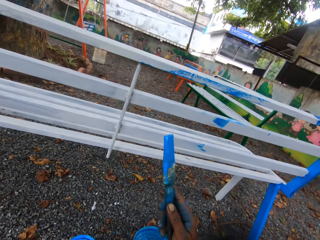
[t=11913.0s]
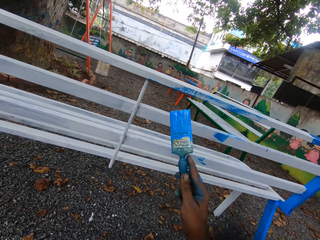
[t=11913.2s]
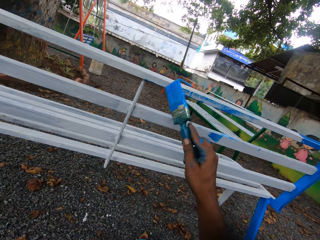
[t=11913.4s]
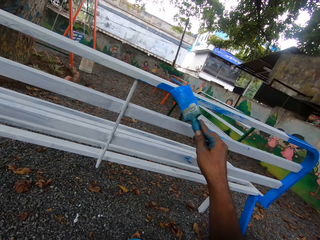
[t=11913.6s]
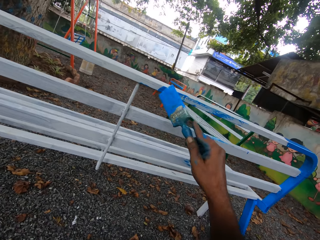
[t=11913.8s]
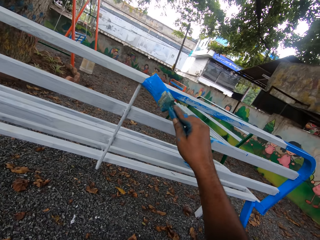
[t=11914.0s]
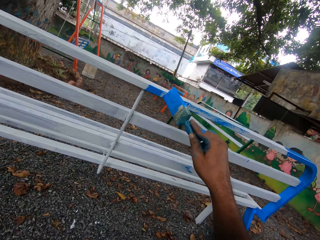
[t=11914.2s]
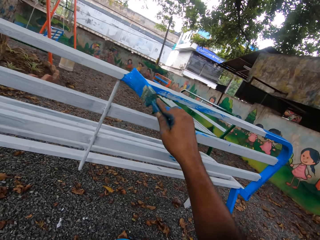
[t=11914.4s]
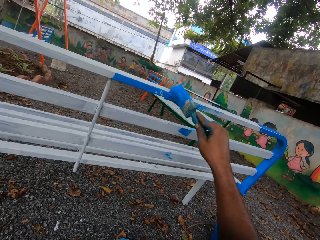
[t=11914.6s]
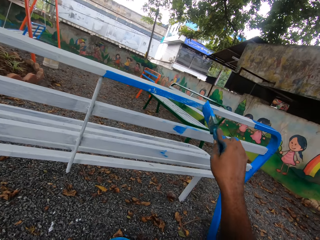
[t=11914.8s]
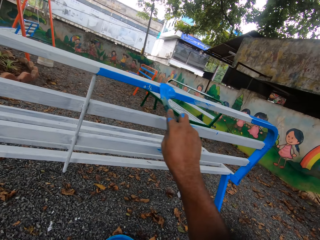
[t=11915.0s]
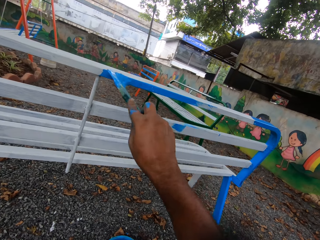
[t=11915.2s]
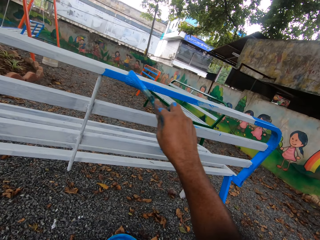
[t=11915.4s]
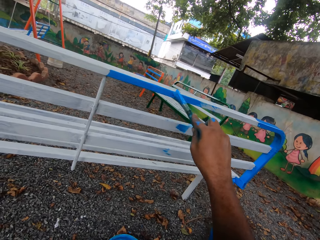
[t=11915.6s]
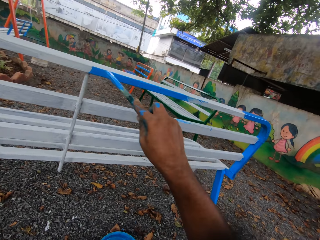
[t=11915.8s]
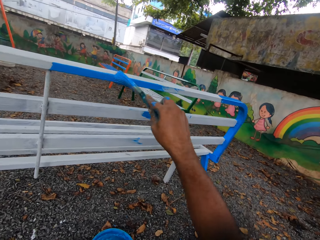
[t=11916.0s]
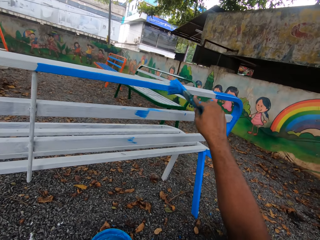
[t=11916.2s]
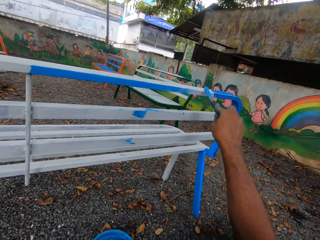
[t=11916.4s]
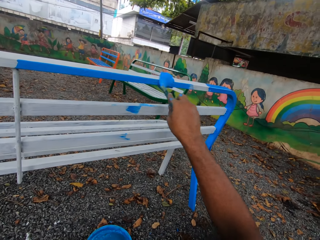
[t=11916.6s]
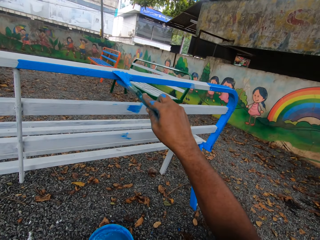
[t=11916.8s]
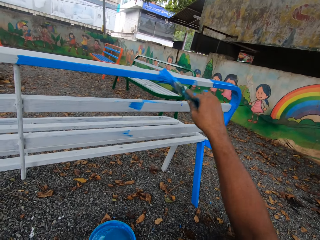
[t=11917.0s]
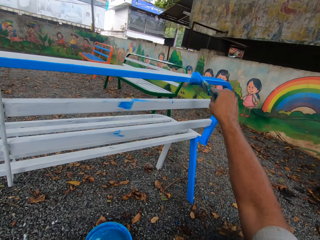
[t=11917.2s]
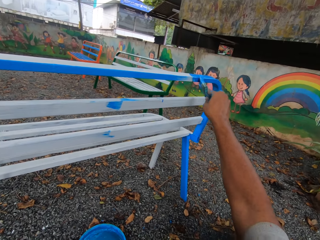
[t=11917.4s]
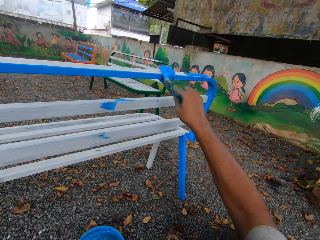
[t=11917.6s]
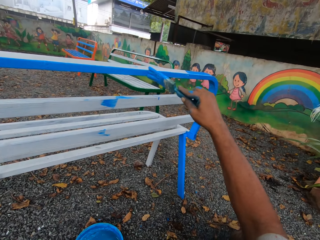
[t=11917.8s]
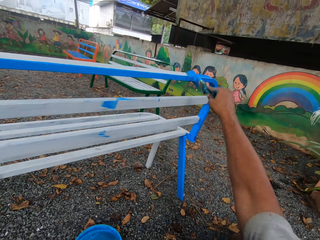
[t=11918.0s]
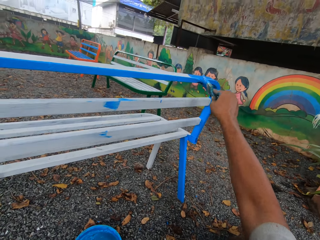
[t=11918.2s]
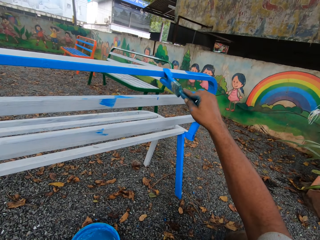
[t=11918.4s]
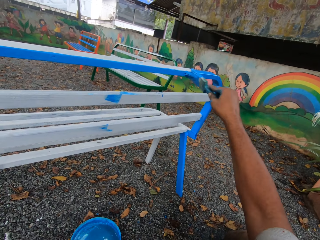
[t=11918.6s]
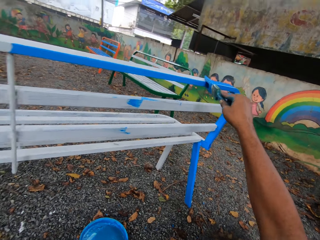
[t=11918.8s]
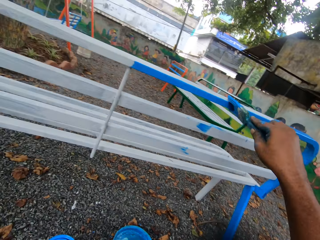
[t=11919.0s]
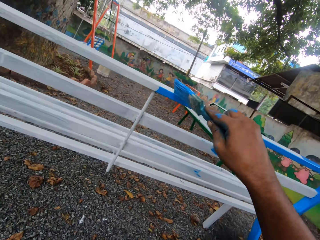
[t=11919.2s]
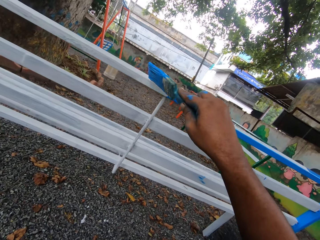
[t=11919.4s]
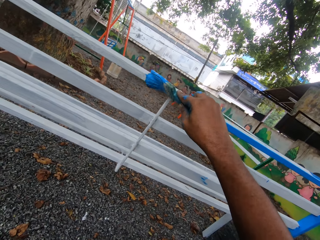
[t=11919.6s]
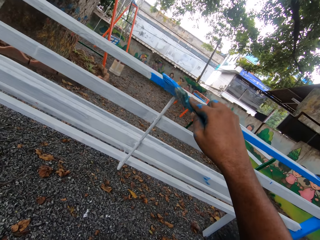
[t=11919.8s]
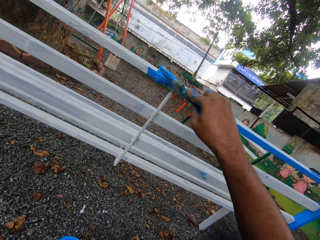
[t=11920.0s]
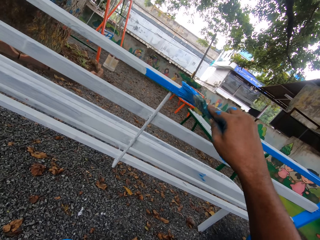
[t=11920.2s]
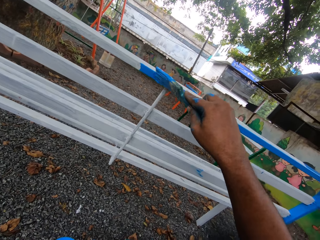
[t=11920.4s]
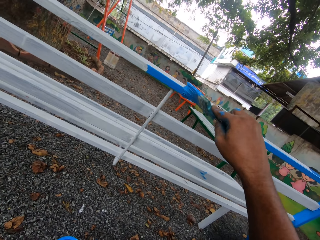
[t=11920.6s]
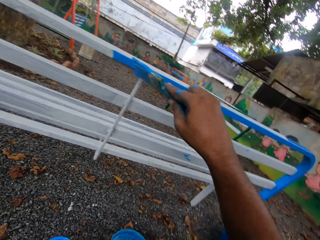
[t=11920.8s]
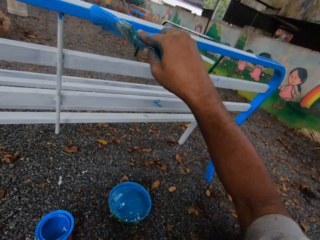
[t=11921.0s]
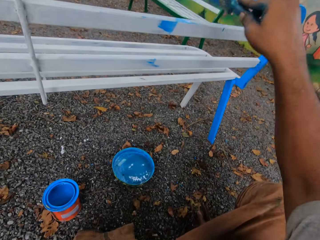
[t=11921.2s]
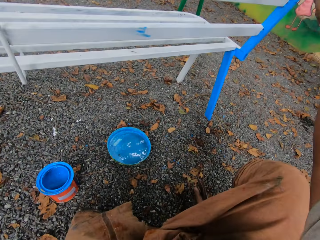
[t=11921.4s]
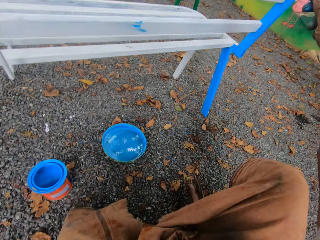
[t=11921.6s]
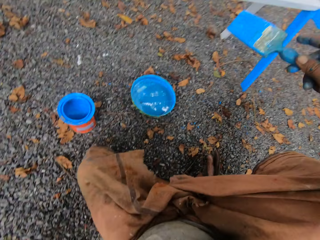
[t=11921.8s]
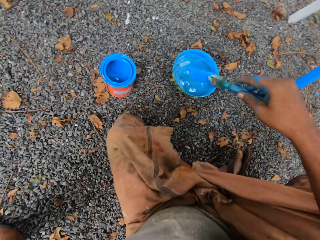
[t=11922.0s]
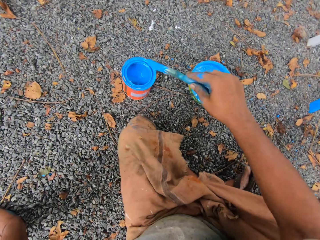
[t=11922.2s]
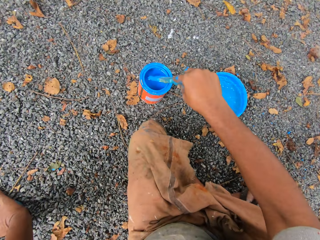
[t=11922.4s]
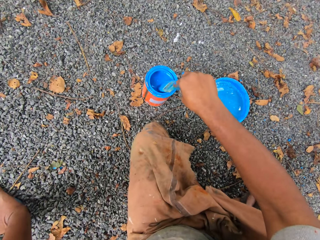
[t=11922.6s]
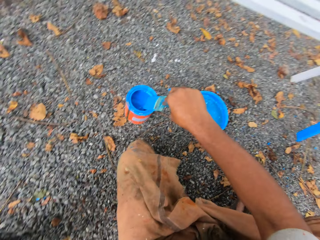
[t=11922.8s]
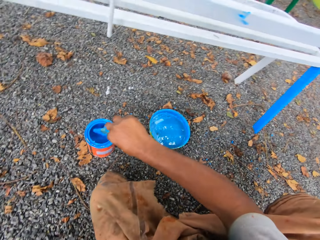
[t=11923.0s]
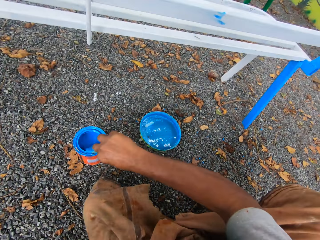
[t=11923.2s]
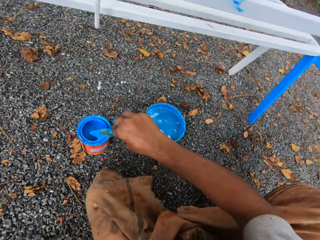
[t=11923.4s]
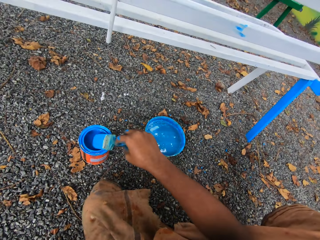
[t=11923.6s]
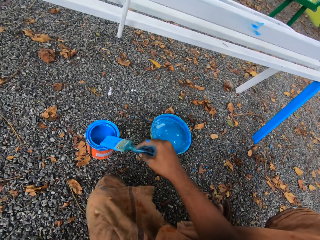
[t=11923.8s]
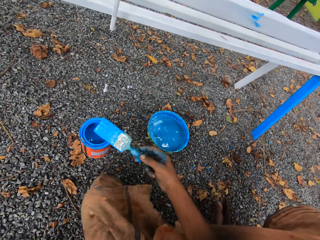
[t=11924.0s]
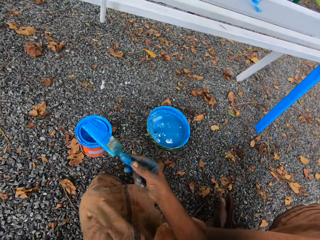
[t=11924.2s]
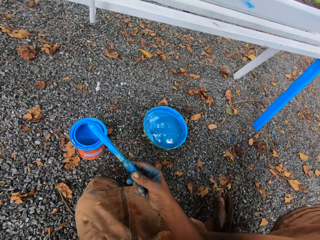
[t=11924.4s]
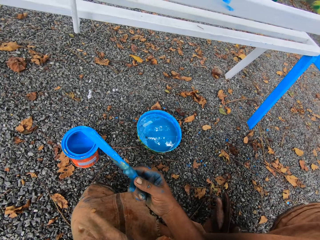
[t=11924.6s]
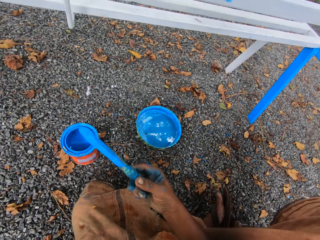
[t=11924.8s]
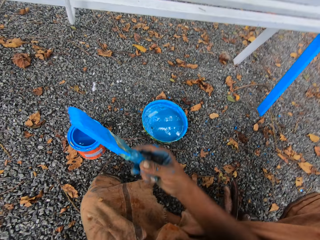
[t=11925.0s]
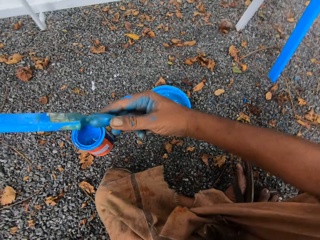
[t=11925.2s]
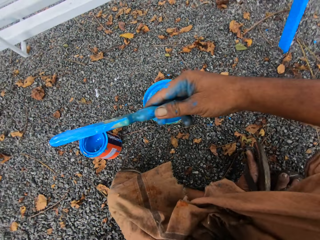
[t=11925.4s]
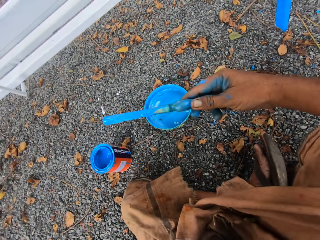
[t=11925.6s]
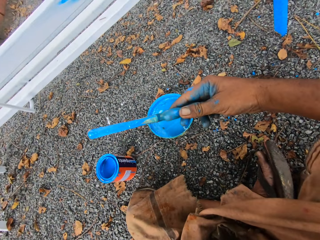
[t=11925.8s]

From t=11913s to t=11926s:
The camera wearer paints the chair with the paintbrush in his right hand. He dips the paintbrush in his right hand in the container of paint on the floor. He cleans the paintbrush on the mouth of the container of paint.

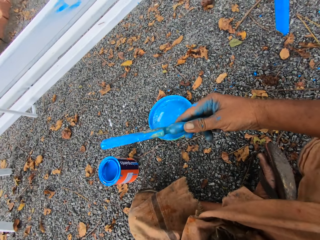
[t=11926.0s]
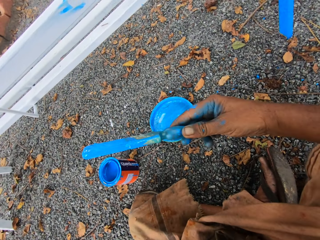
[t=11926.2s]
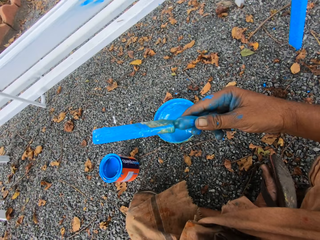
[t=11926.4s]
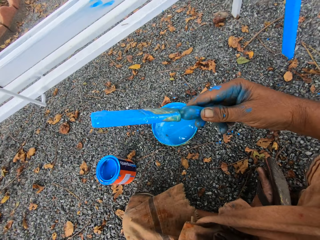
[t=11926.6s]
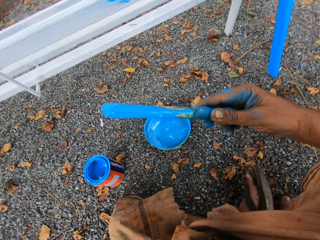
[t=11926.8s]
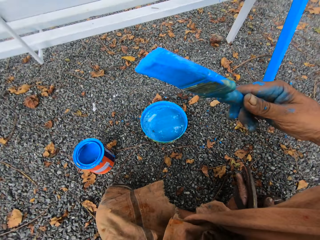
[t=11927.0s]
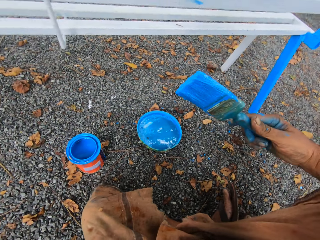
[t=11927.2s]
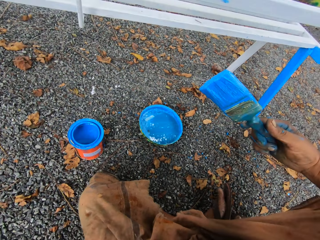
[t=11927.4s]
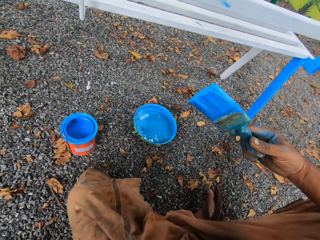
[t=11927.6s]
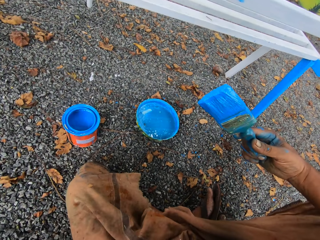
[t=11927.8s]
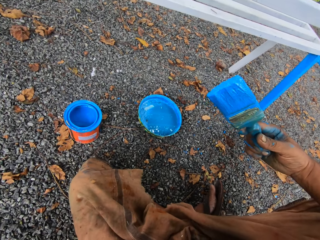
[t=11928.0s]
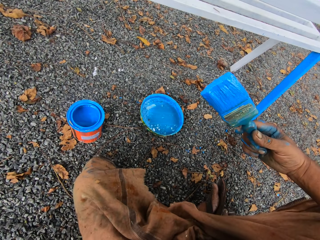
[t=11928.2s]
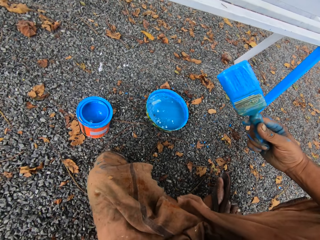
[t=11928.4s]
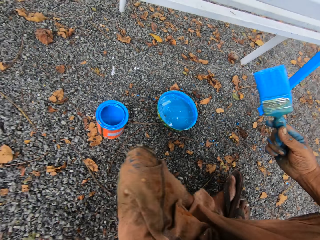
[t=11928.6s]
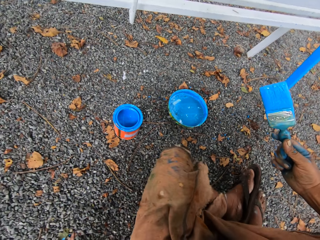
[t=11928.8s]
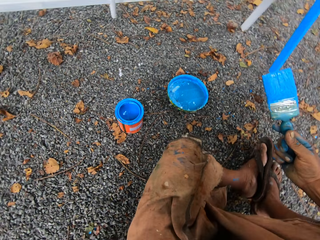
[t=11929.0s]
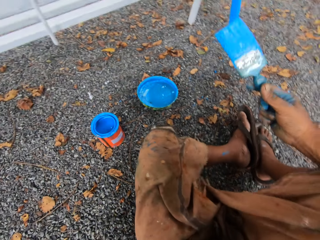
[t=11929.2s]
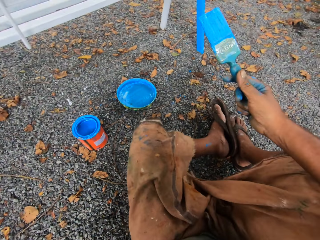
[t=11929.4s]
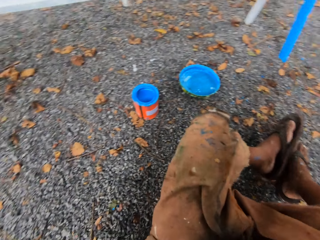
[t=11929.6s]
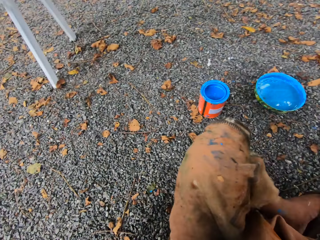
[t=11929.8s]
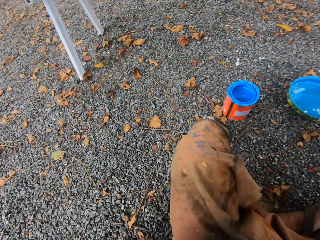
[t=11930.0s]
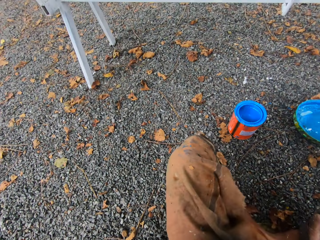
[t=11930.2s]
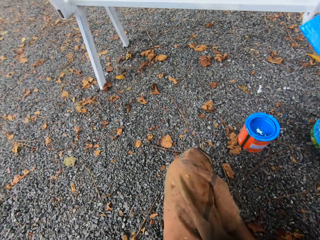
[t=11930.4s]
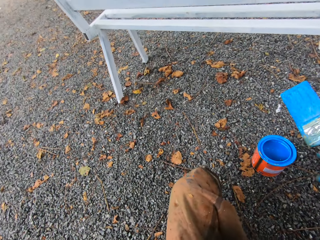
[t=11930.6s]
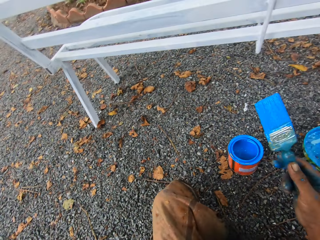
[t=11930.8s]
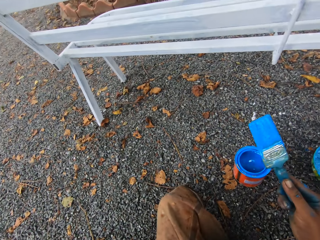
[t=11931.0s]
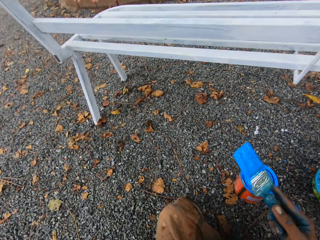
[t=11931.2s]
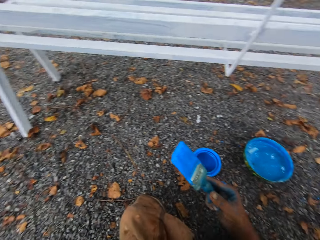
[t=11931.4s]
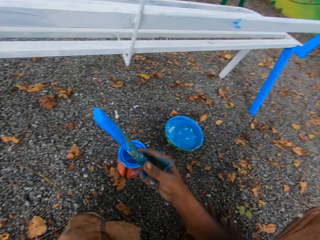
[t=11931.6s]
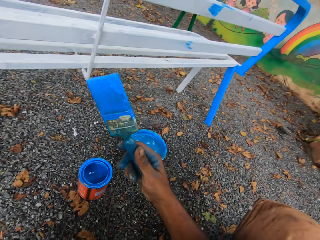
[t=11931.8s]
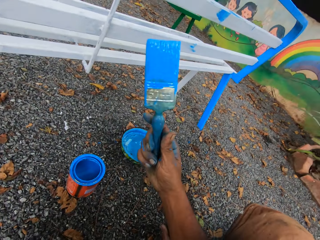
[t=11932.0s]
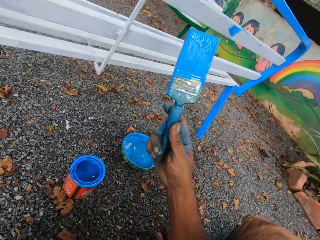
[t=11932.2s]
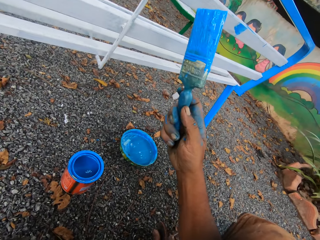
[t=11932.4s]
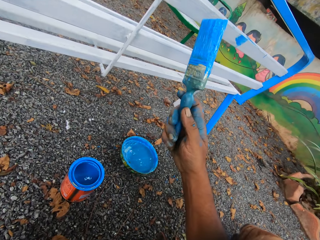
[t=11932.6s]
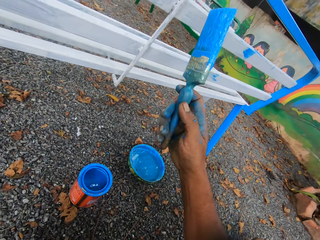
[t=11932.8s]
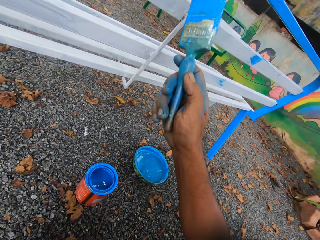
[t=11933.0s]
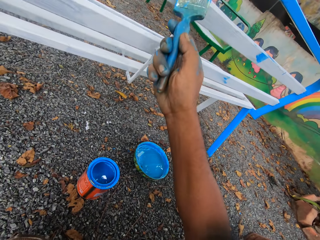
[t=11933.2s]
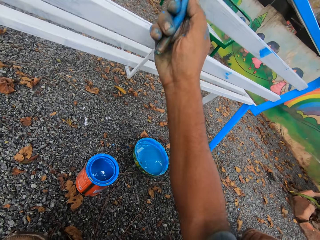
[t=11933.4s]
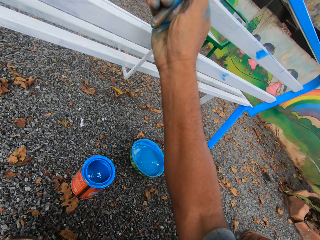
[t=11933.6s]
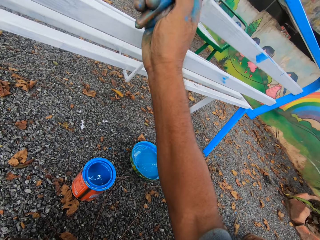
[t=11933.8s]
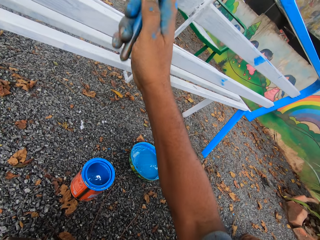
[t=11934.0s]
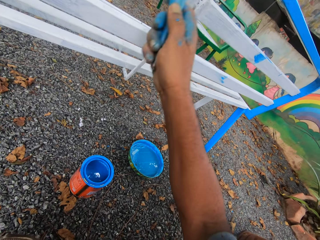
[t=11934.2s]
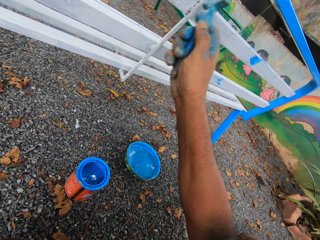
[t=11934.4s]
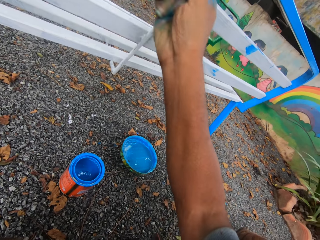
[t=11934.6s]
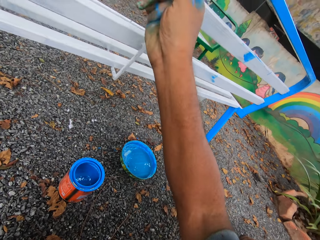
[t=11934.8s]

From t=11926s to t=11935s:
The camera wearer adjusts his position along the metal bench. They paint the metal bench.
